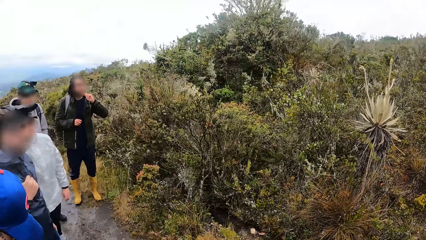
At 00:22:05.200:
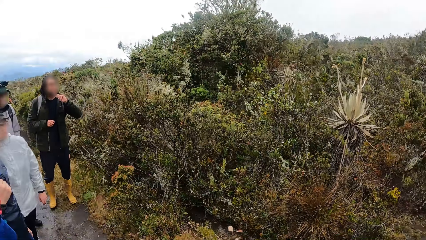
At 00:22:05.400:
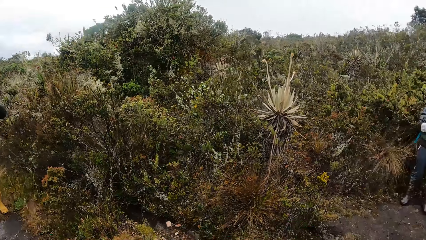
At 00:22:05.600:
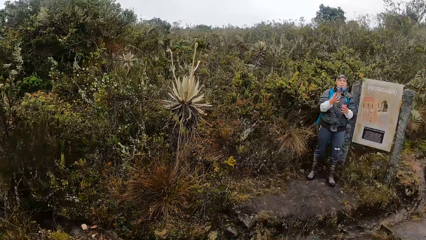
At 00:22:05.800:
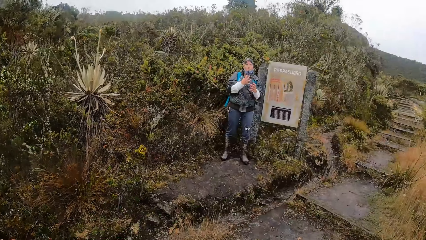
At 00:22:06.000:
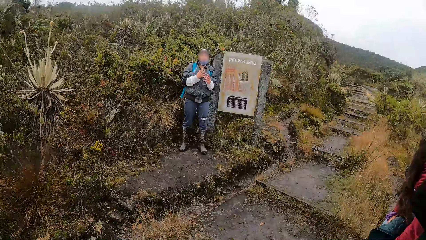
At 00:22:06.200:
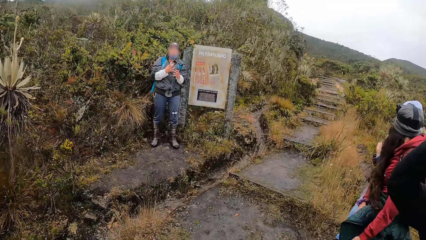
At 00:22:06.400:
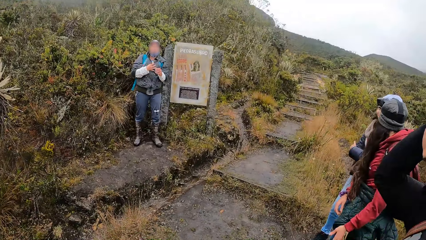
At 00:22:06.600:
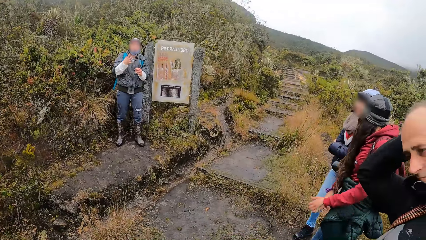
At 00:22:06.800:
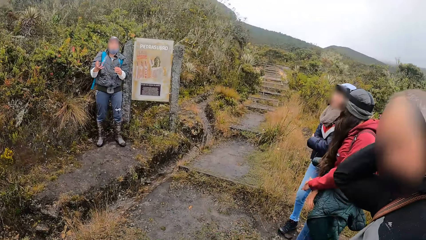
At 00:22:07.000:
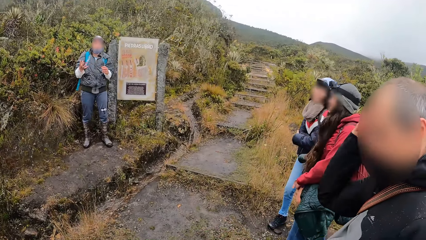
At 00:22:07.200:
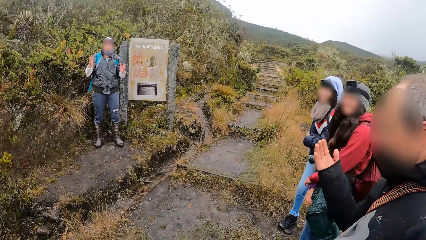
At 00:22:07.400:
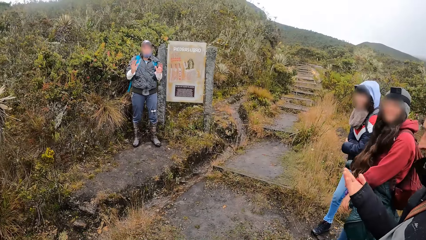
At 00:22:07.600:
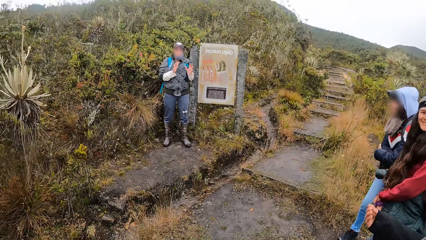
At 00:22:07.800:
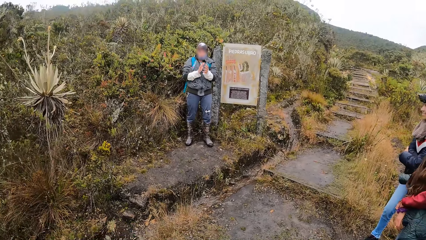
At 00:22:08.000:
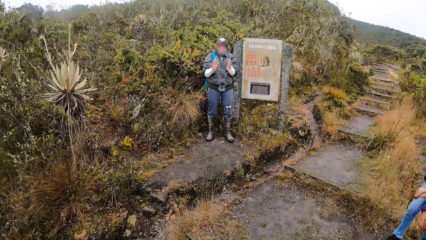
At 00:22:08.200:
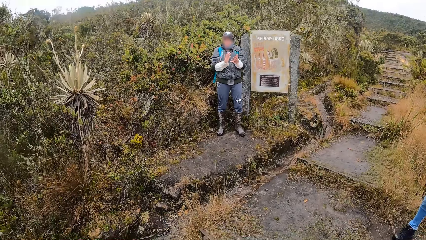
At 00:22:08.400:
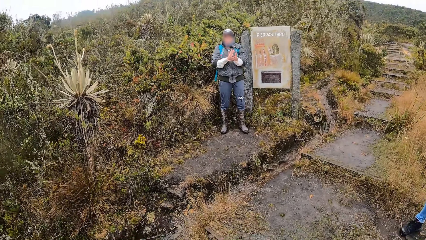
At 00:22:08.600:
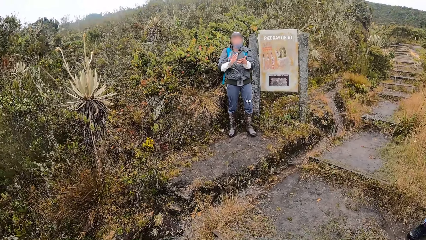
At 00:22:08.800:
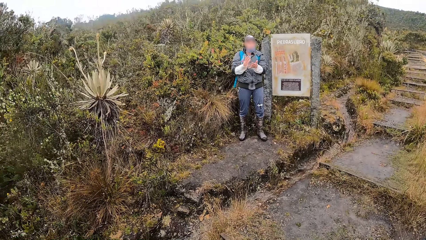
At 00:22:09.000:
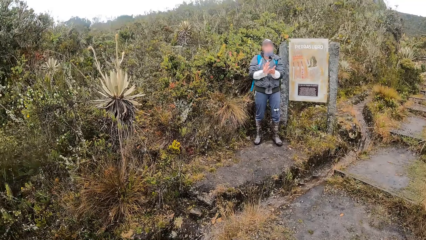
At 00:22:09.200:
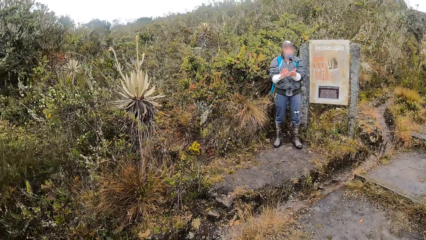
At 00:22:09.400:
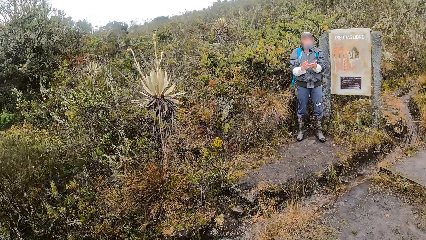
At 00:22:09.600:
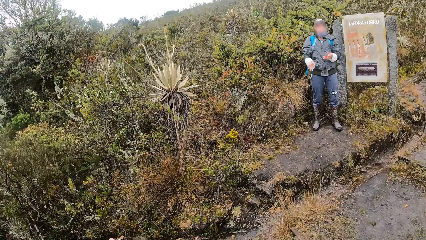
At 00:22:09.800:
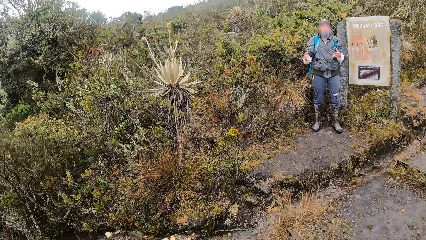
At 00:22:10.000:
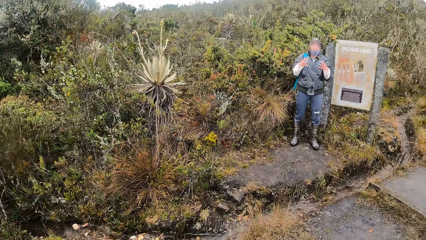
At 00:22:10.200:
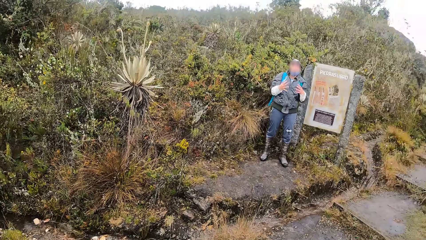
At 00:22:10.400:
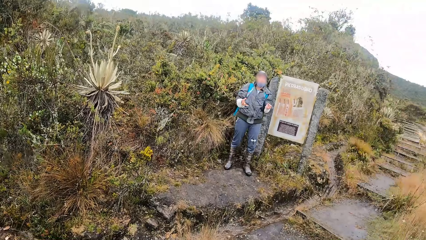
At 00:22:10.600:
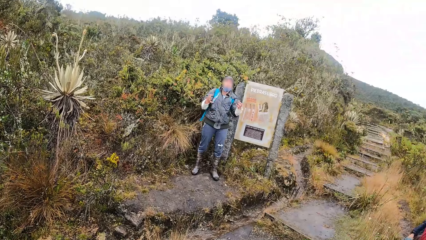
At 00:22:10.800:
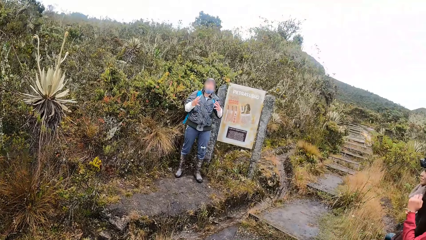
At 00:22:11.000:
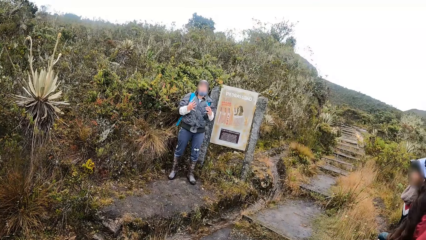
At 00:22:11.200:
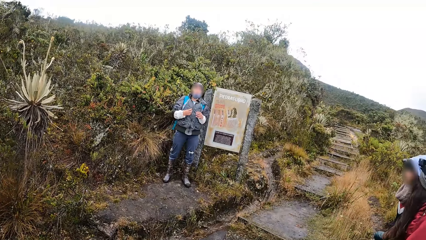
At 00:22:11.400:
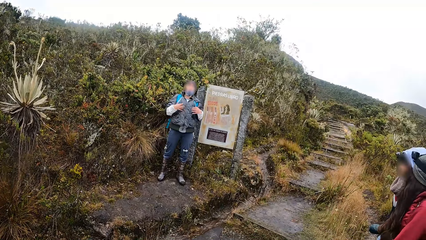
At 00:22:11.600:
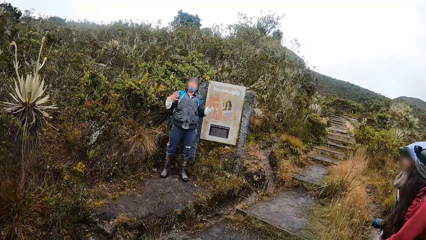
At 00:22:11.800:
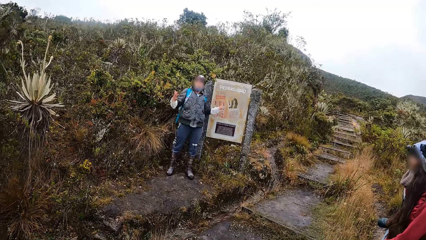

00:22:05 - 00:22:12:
A person demonstrates.

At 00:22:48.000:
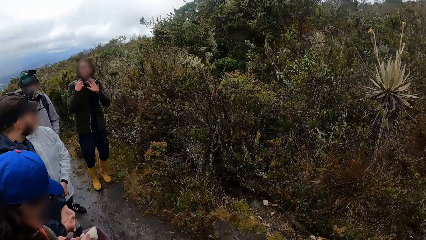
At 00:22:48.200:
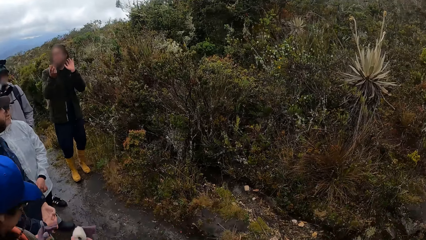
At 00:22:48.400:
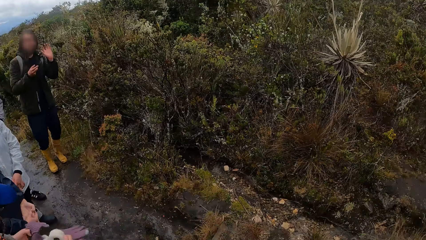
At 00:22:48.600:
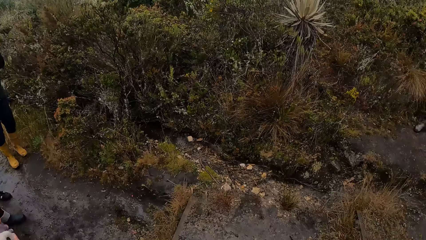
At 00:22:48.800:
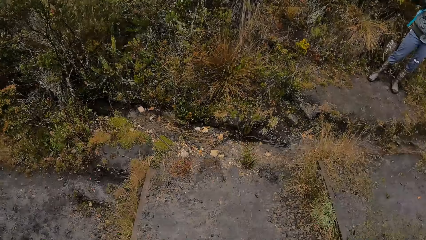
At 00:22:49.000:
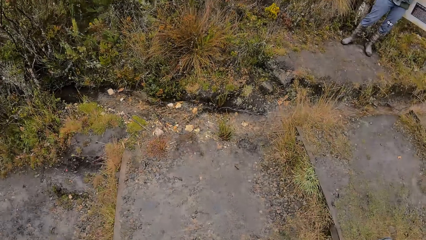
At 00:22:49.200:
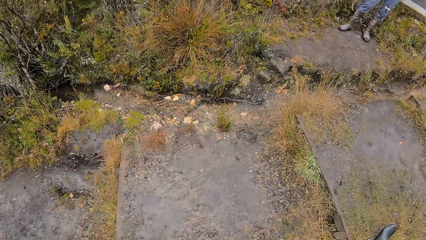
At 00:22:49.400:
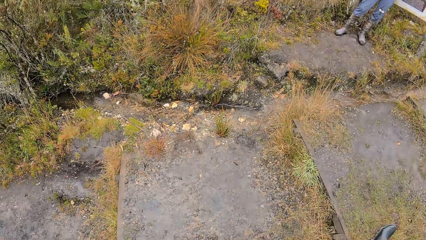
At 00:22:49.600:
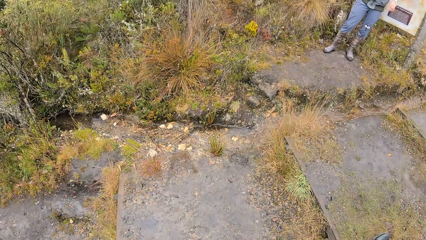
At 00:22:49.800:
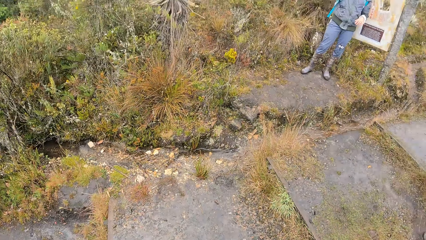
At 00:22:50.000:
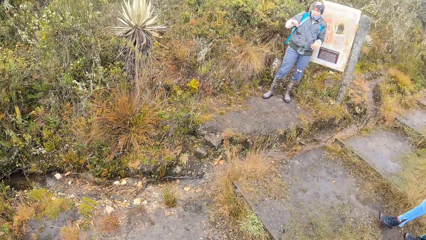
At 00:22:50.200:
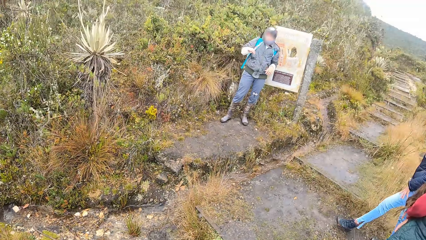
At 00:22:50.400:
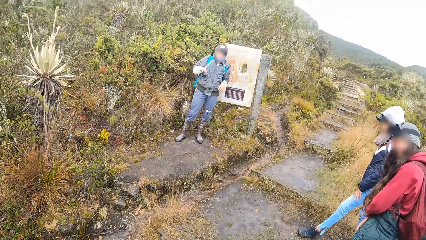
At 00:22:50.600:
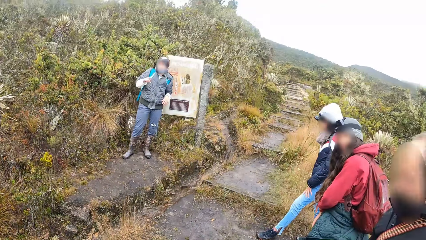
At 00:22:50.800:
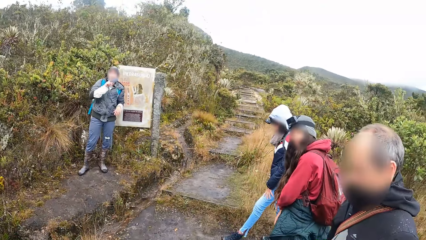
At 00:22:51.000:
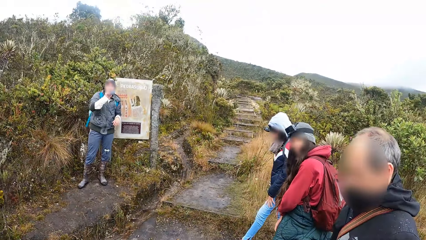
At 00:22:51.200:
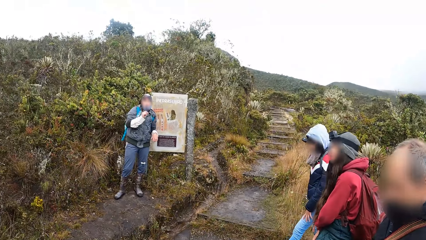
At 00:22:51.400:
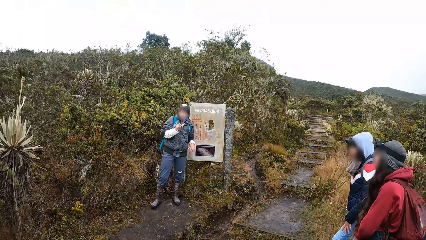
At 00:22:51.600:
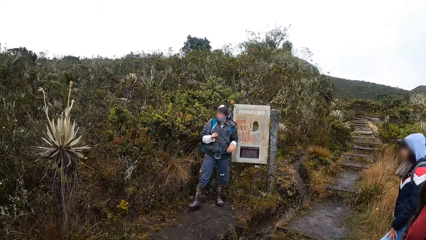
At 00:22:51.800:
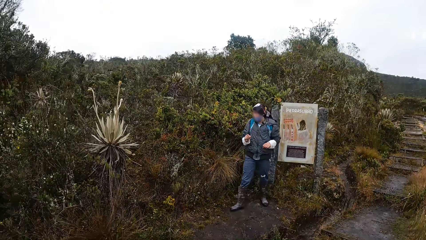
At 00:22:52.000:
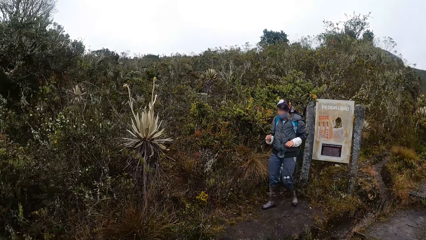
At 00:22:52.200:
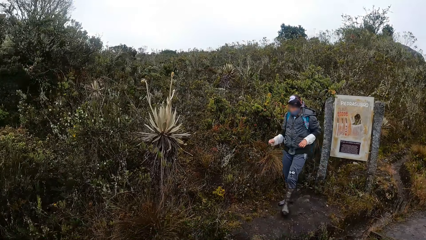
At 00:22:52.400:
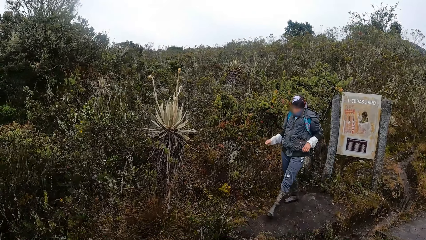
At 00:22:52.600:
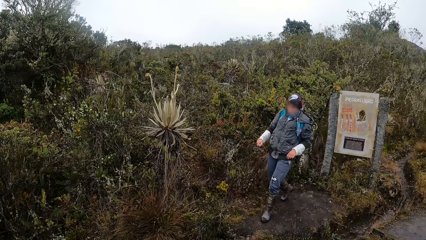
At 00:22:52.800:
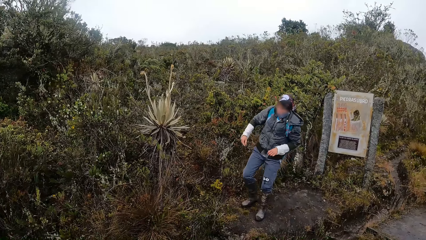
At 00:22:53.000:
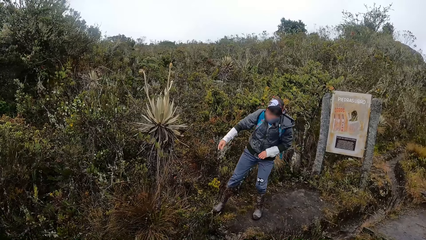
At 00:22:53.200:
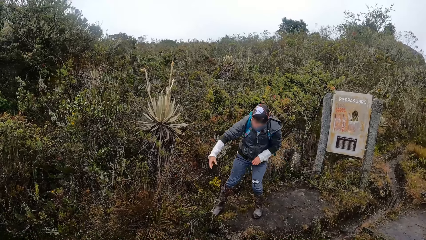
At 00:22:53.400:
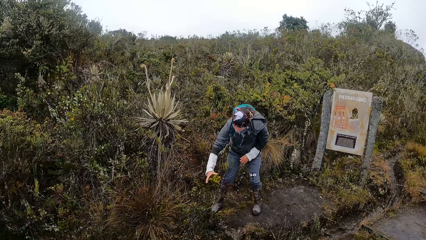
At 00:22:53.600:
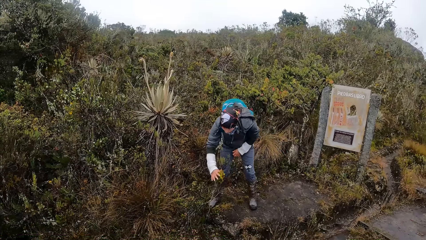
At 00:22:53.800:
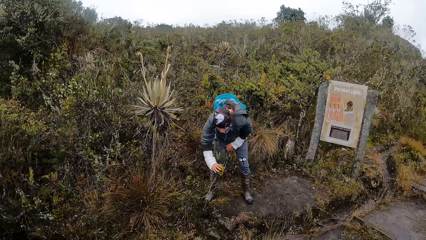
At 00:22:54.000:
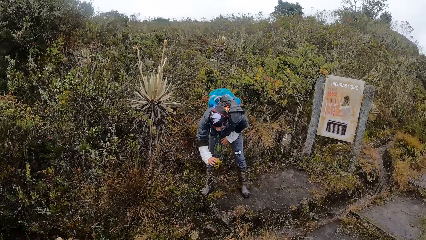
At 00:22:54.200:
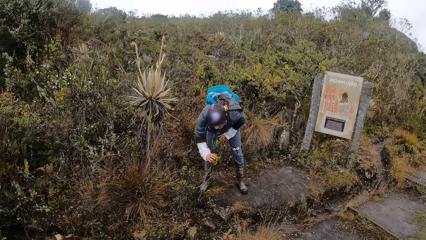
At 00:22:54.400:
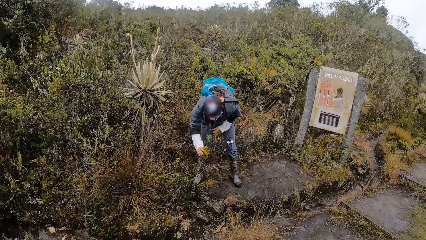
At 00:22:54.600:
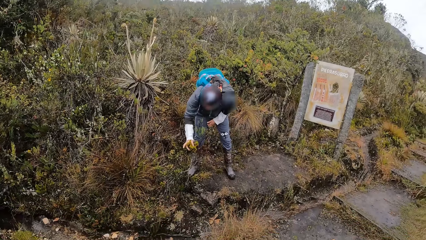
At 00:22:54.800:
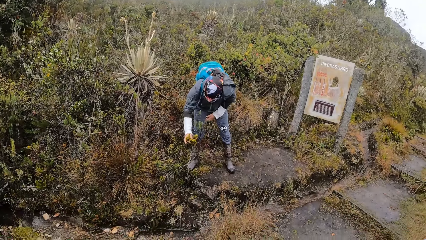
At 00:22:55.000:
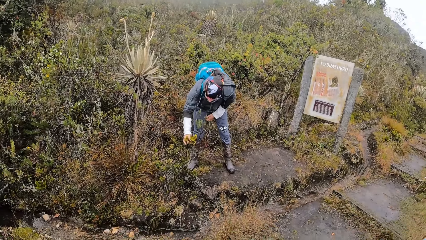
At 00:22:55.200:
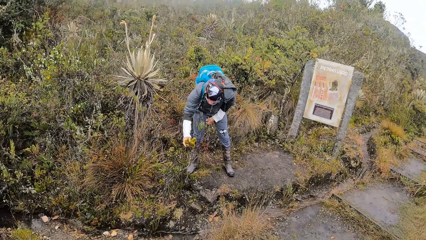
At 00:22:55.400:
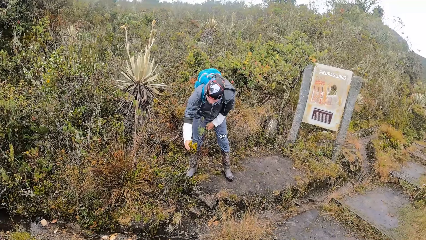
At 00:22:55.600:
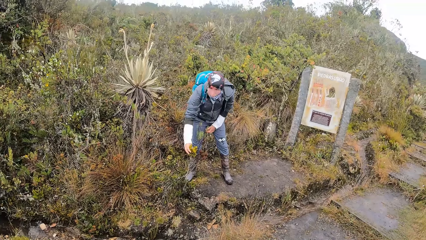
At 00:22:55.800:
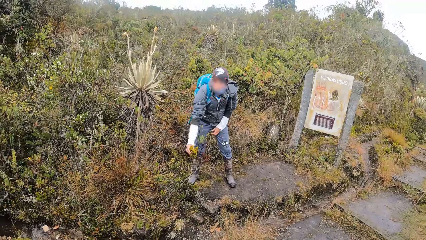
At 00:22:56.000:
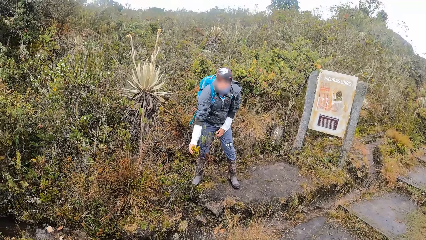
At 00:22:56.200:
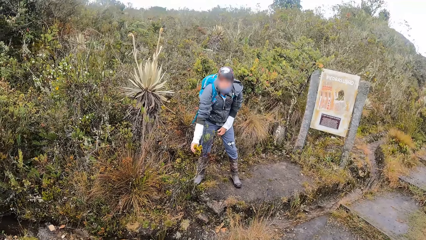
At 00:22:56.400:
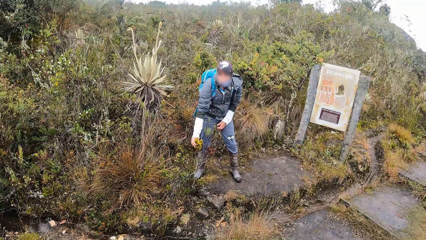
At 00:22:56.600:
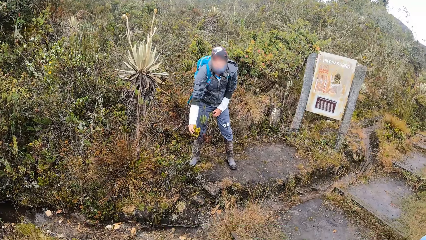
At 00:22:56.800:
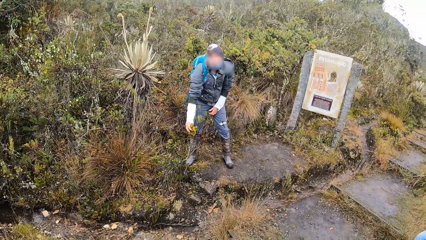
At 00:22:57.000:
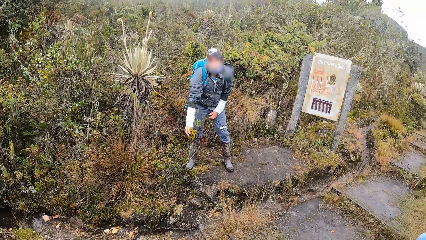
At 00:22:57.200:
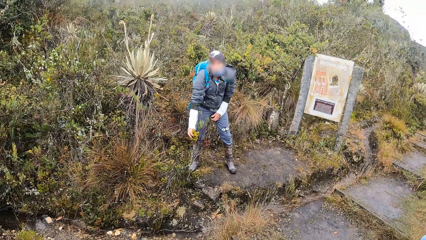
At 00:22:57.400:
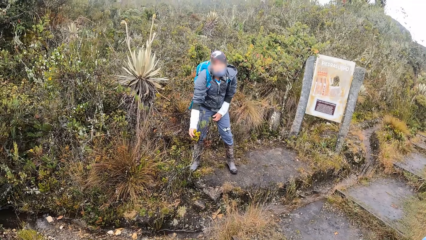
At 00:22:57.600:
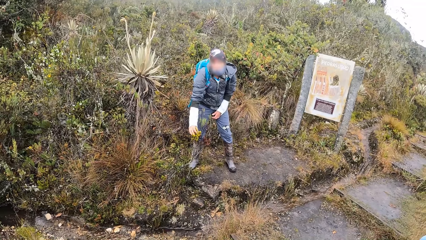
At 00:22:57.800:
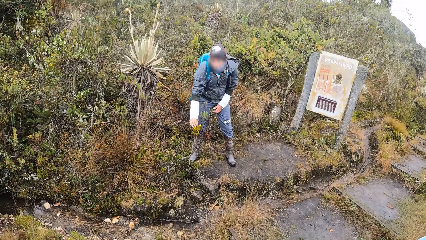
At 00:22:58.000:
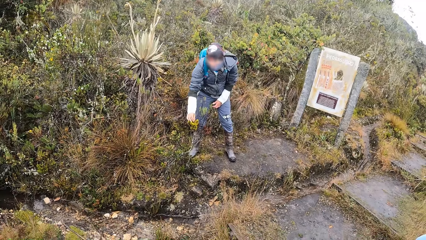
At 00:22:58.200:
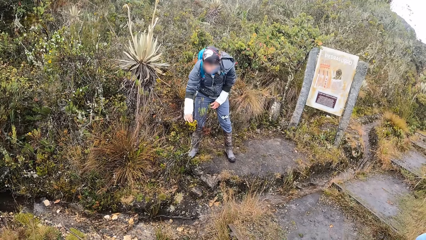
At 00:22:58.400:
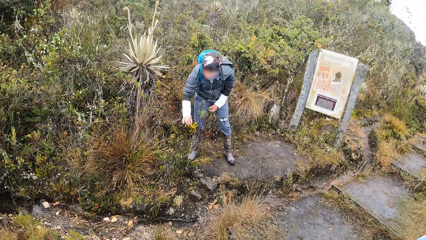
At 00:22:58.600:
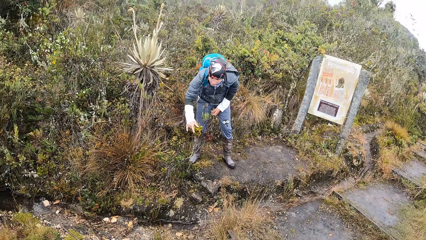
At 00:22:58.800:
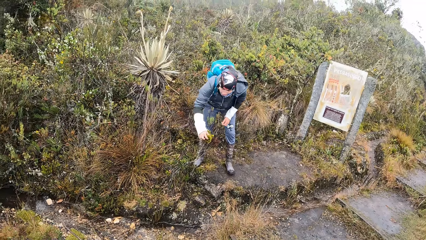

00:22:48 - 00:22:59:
The camera wearer looks around. A woman touches a leaf with her right hand. The woman holds a plant. The woman interacts with the camera wearer and the group of people by the mountains.
